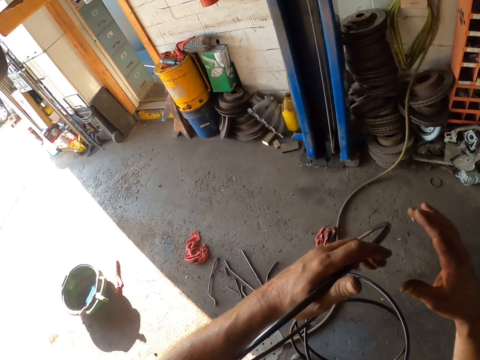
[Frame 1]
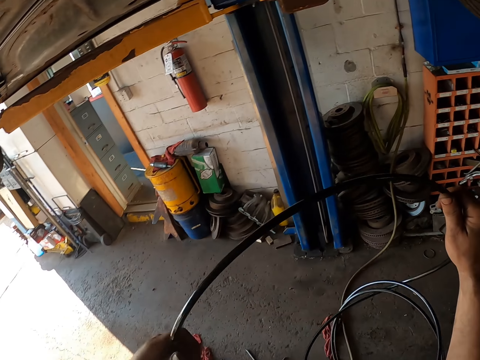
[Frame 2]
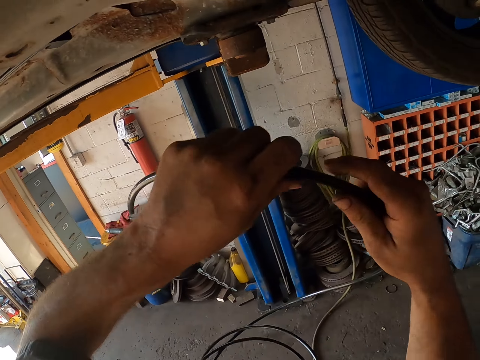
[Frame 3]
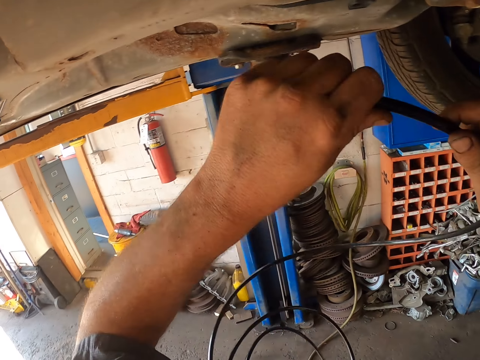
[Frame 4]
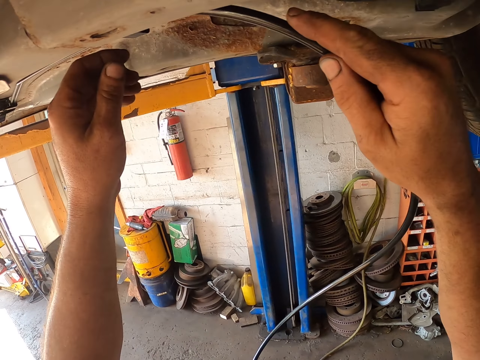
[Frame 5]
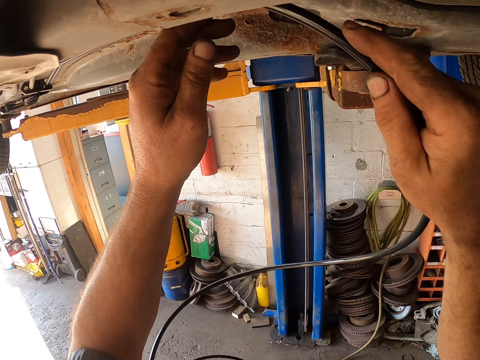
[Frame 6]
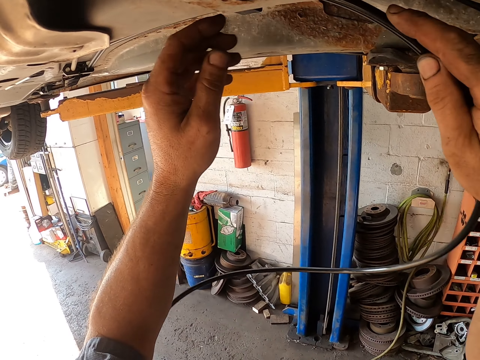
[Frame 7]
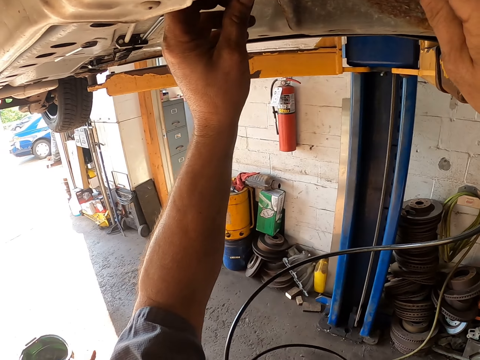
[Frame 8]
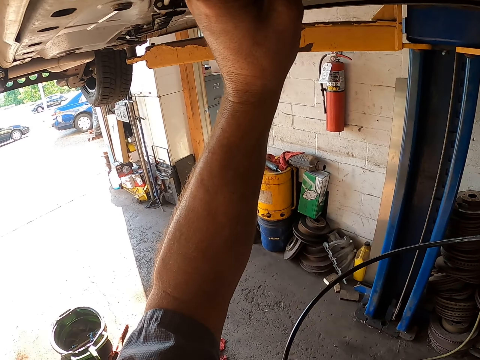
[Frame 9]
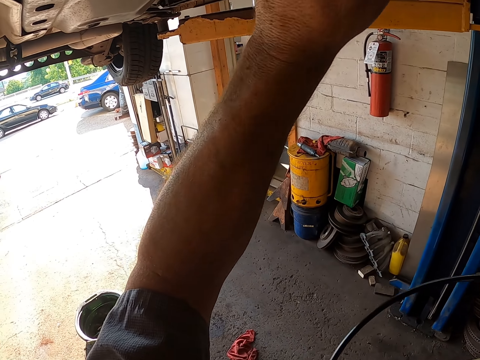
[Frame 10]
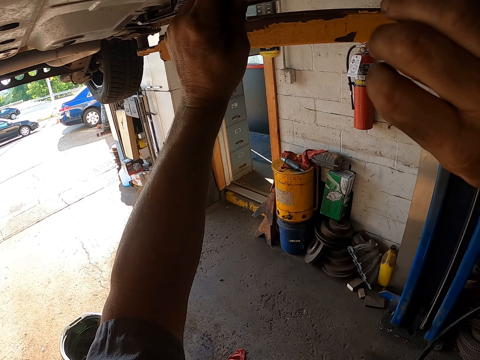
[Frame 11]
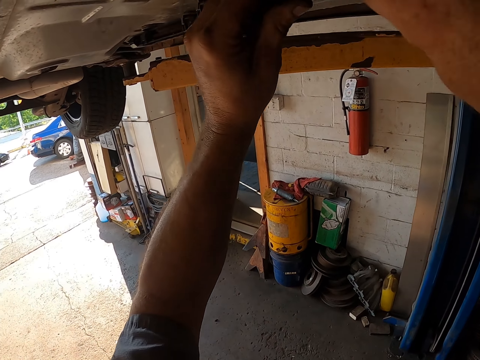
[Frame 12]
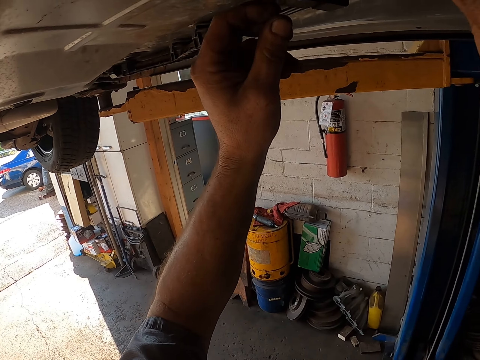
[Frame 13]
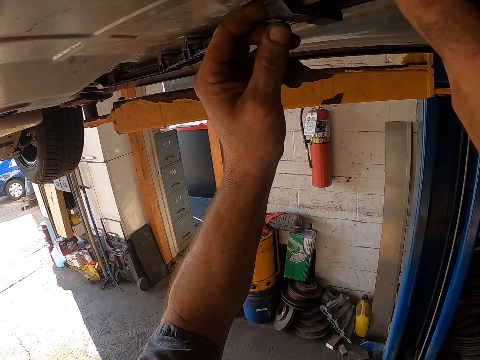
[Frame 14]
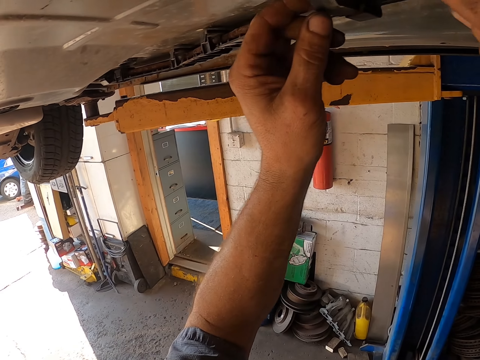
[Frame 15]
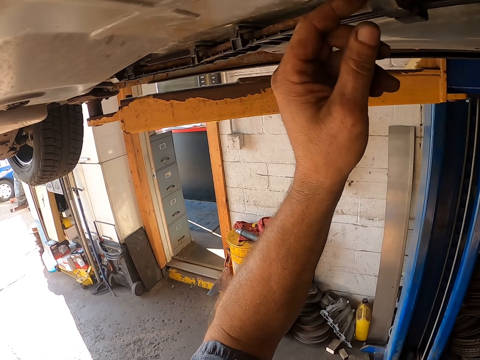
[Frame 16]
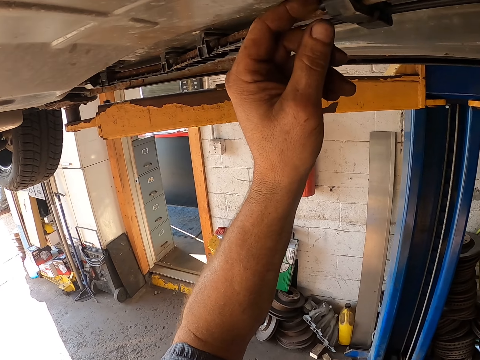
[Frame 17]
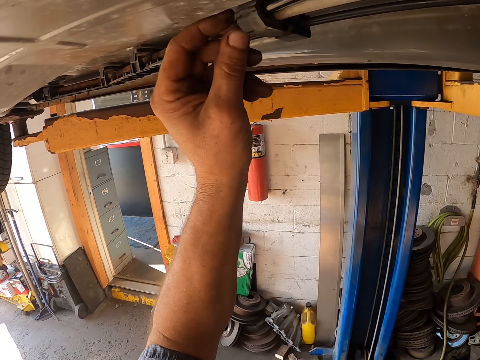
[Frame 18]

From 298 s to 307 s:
The camera wearer fixes the pipe on the undercarriage. They insert the cable below the car.

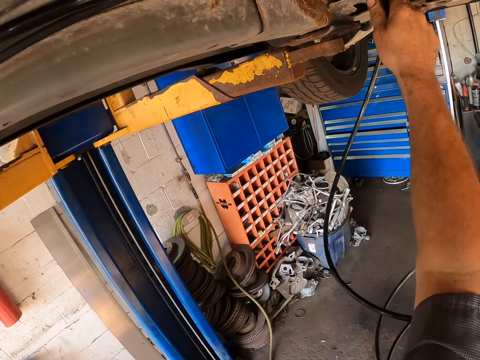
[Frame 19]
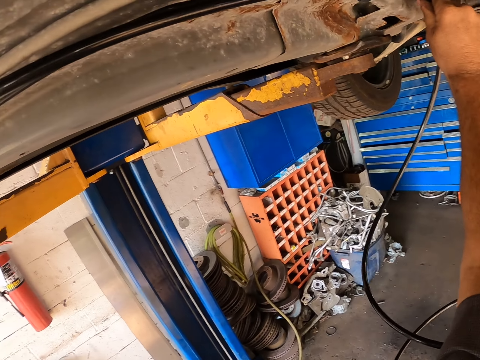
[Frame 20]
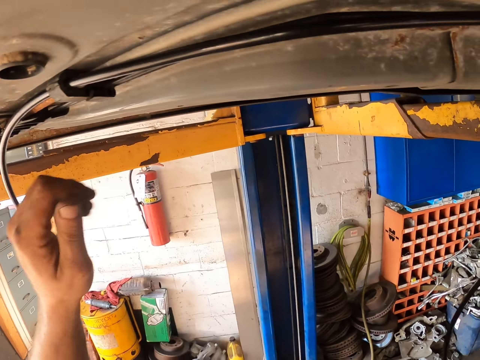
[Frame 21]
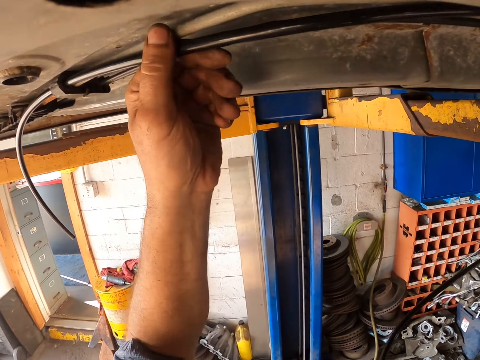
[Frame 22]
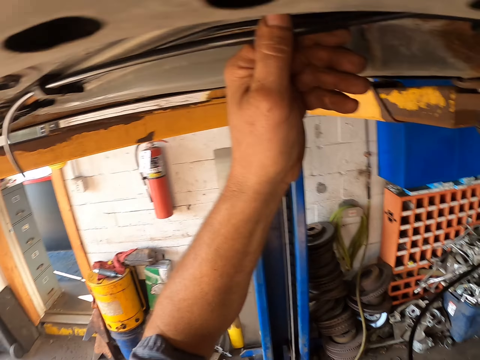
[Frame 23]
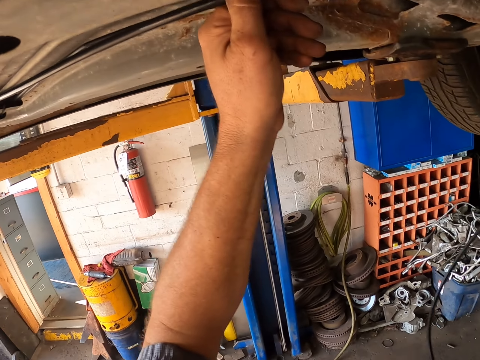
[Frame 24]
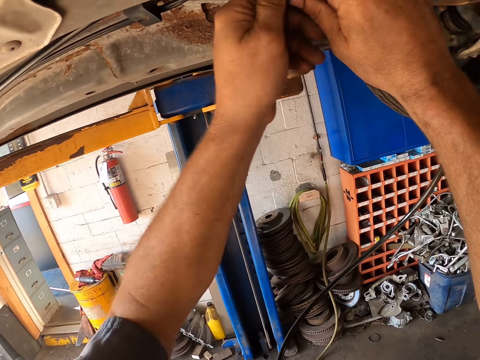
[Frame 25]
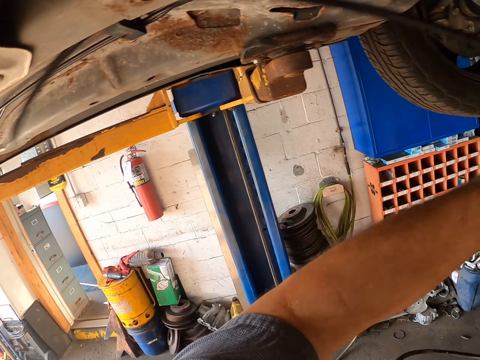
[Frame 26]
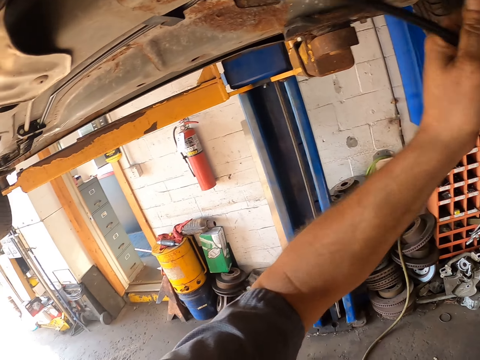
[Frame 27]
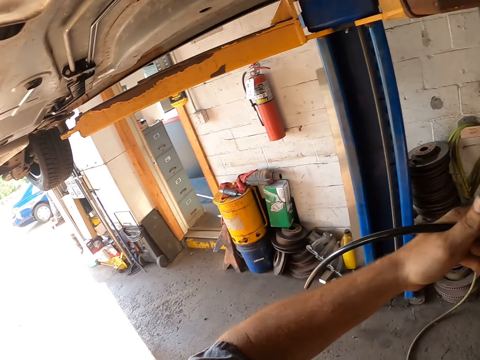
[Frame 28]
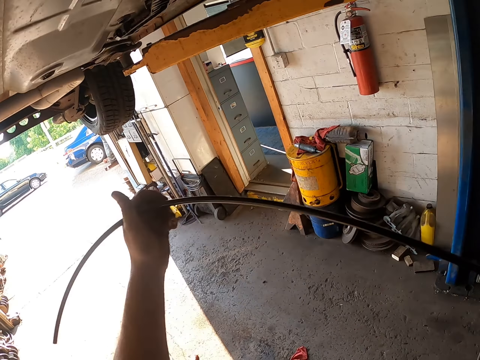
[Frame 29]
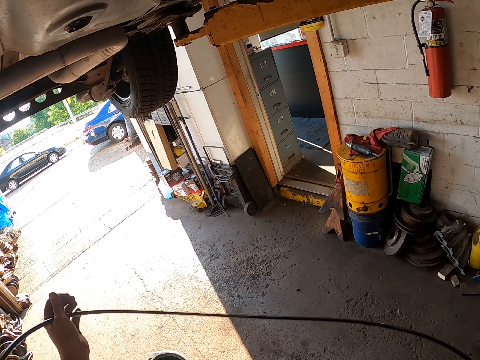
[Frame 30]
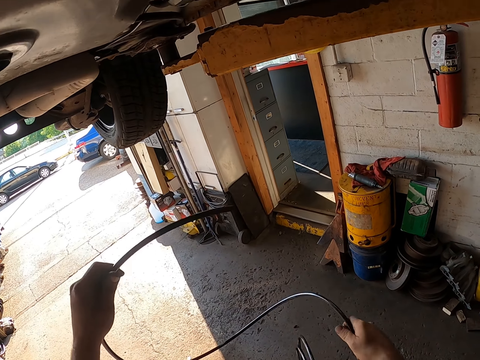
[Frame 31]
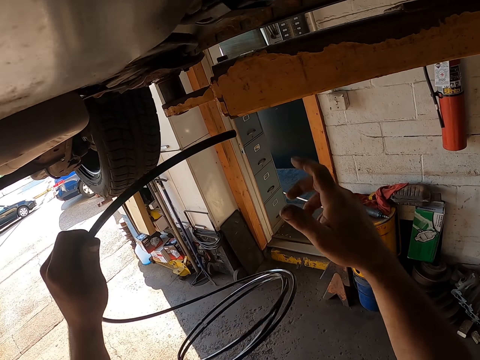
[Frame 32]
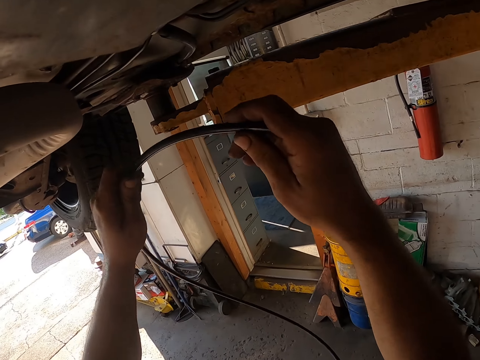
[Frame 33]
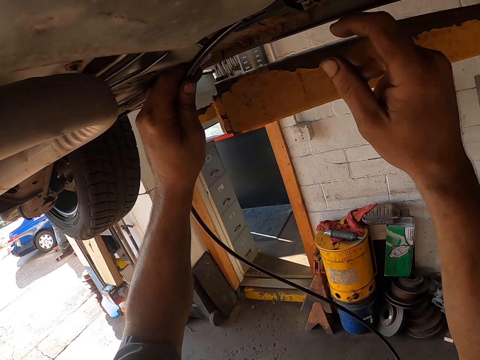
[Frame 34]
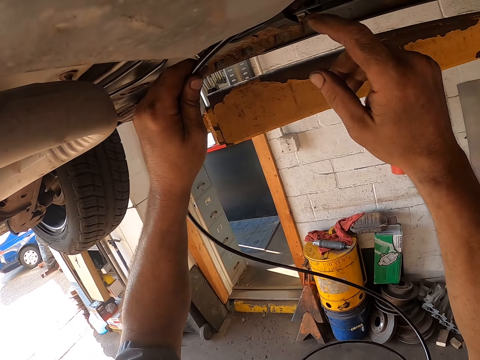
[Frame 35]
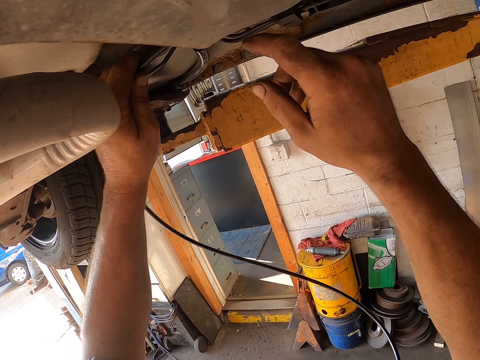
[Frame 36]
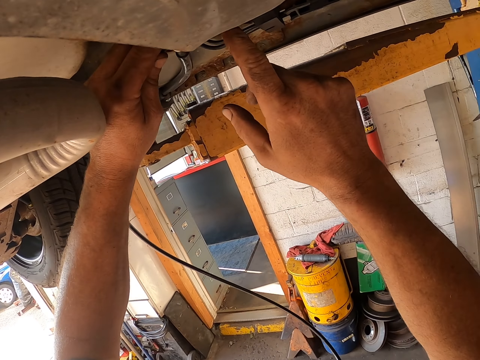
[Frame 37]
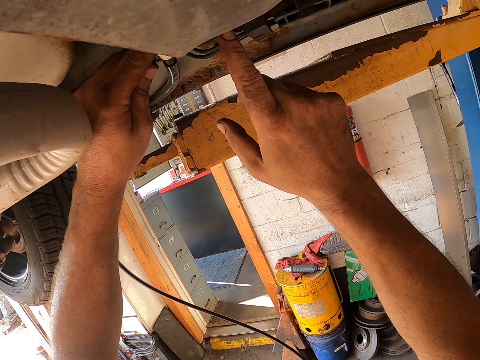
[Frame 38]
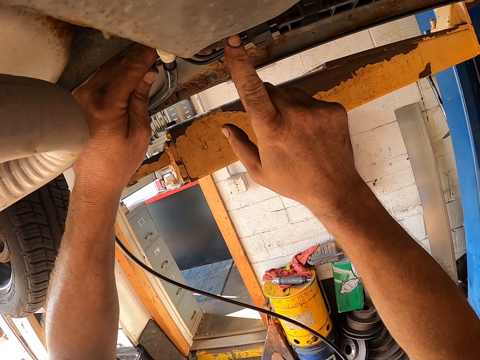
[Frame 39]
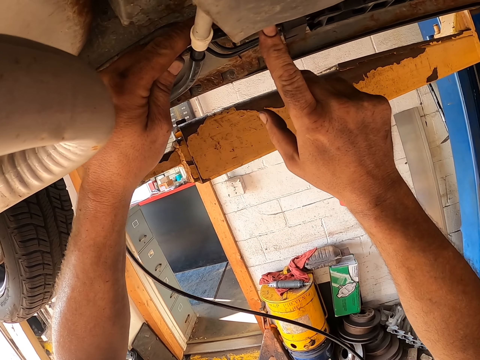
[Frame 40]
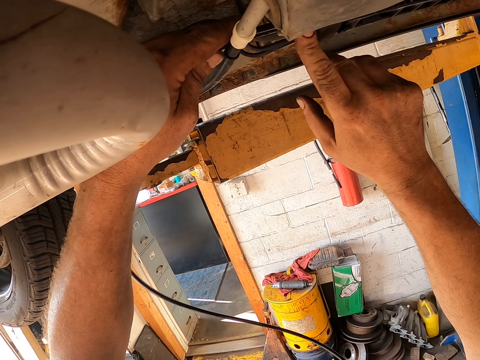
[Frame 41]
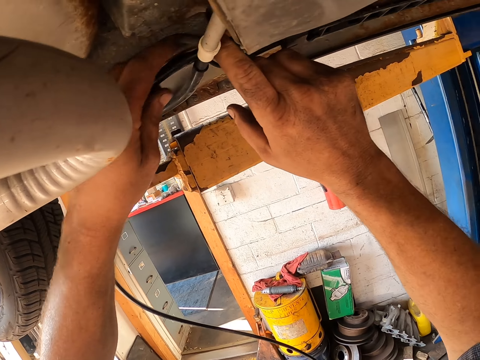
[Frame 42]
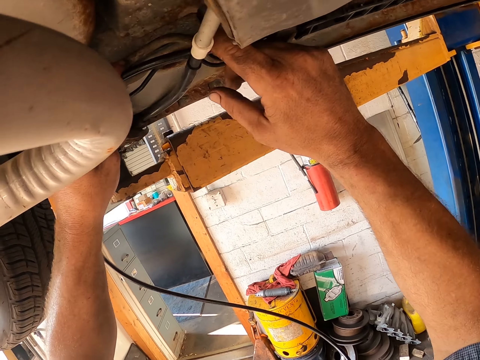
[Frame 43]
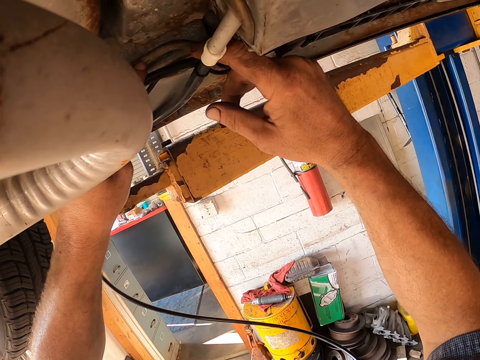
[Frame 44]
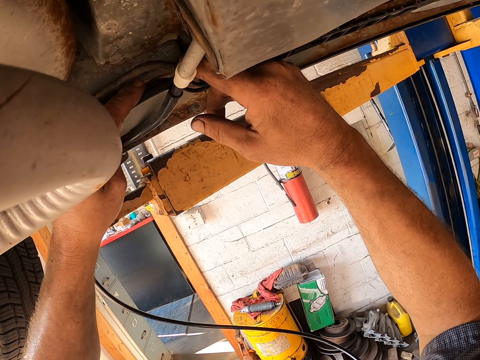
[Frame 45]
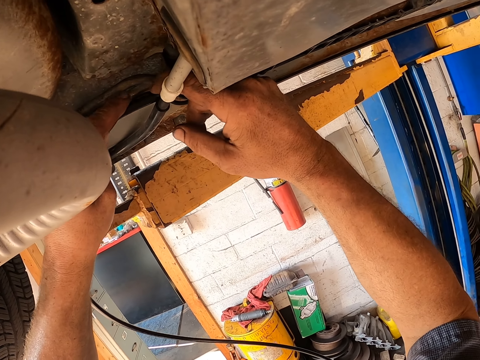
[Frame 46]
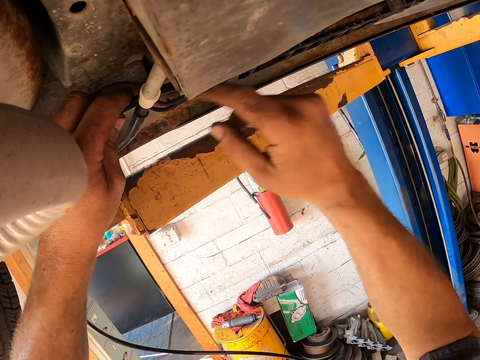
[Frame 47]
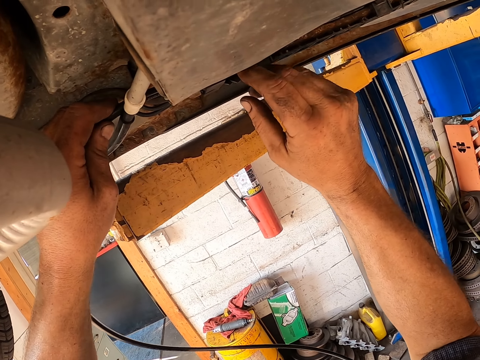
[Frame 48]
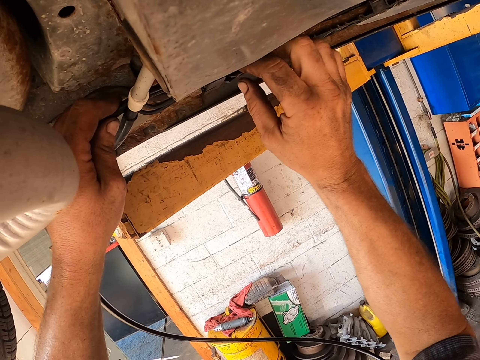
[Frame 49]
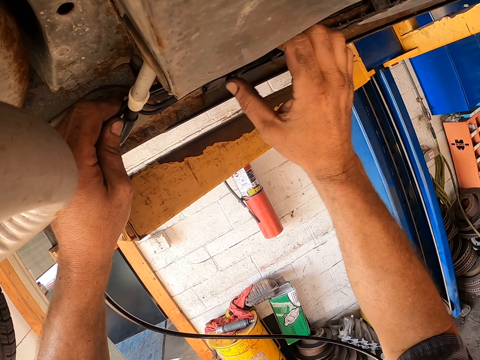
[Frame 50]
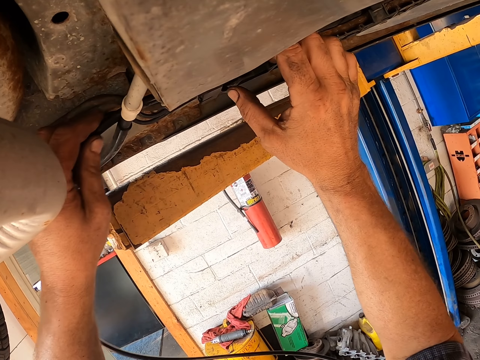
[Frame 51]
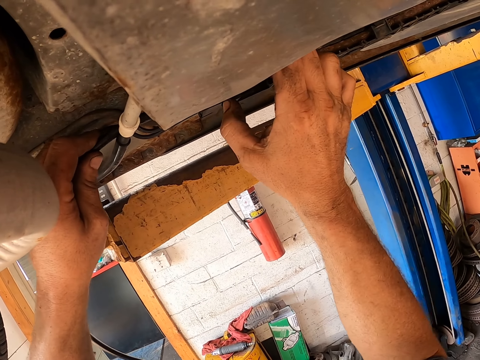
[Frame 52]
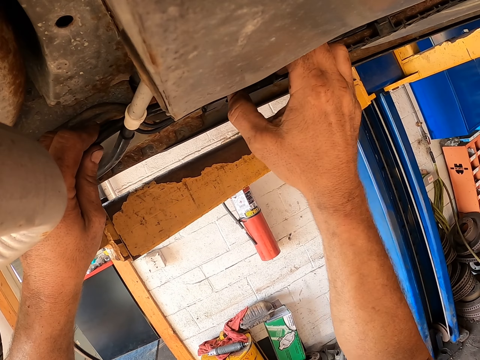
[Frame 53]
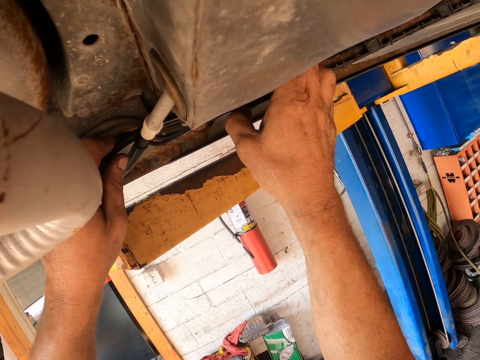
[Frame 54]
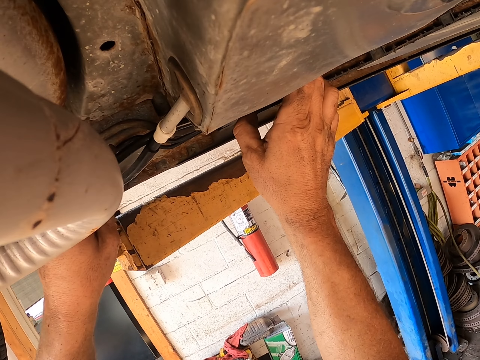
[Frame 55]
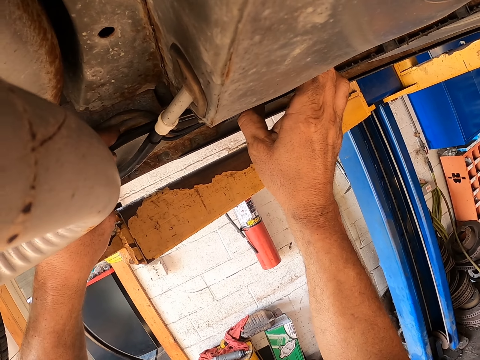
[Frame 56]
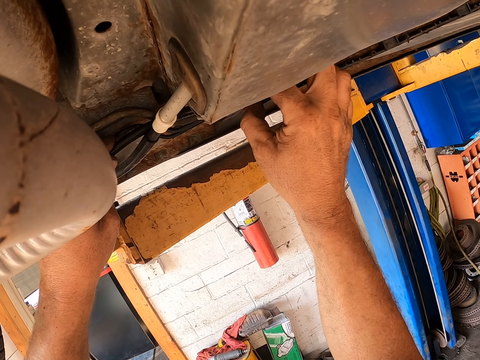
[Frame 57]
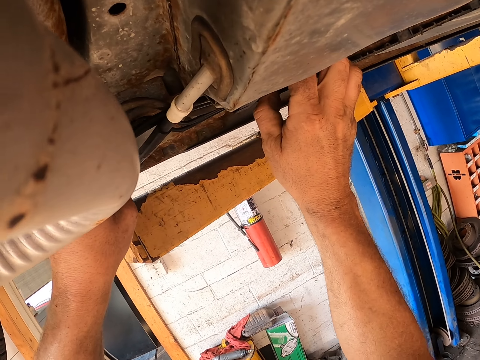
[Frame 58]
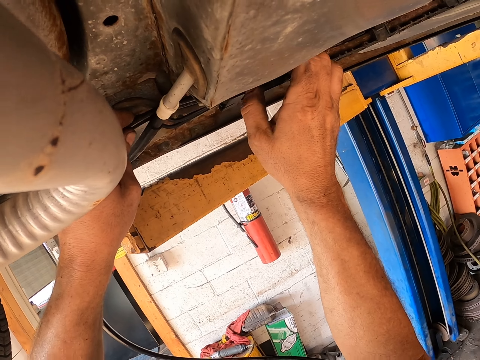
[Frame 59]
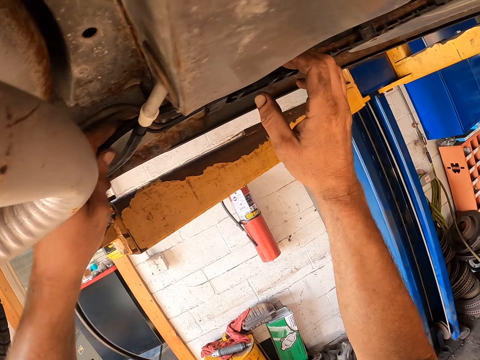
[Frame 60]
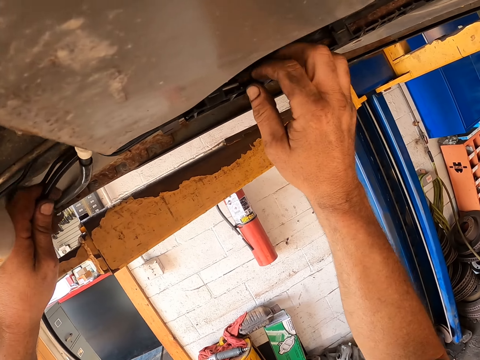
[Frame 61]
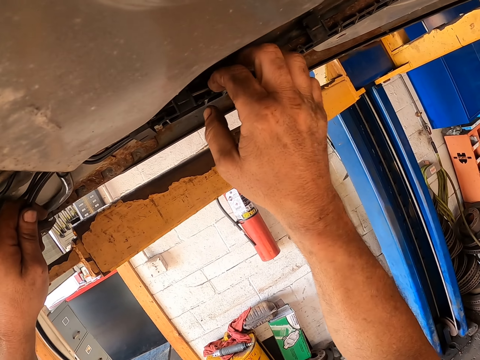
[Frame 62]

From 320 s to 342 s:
The camera wearer removes the pipe from the undercarriage. They pull the cable. They fix the pipe on the undercarriage. They insert the cable below the car.
